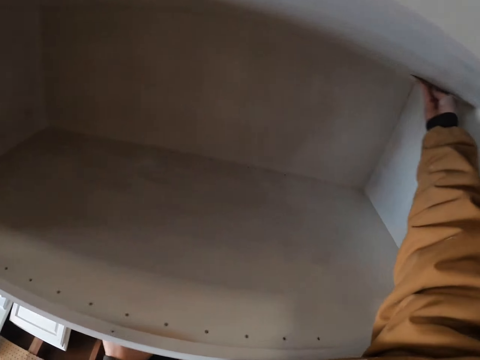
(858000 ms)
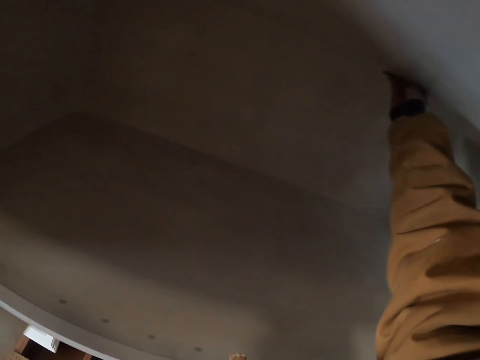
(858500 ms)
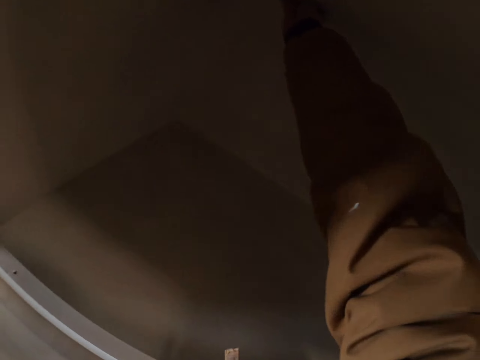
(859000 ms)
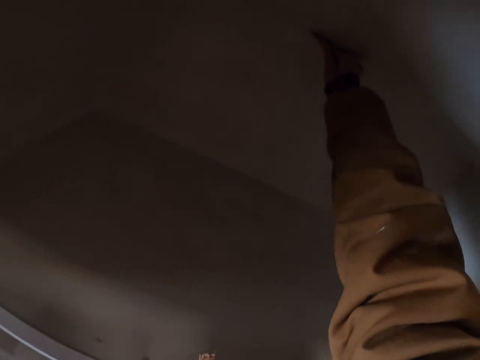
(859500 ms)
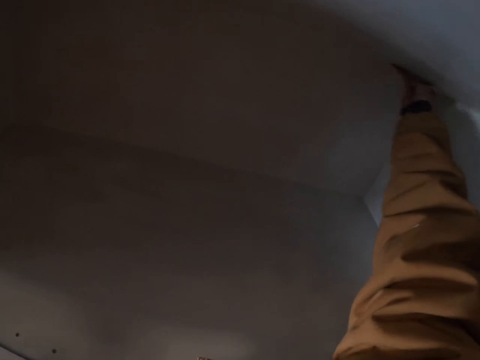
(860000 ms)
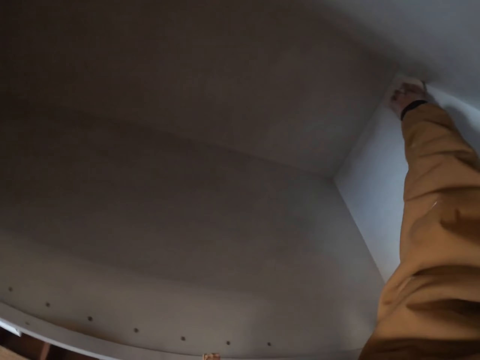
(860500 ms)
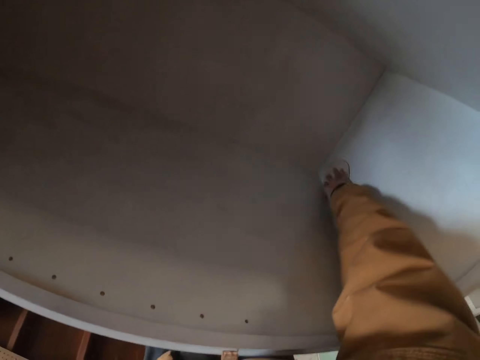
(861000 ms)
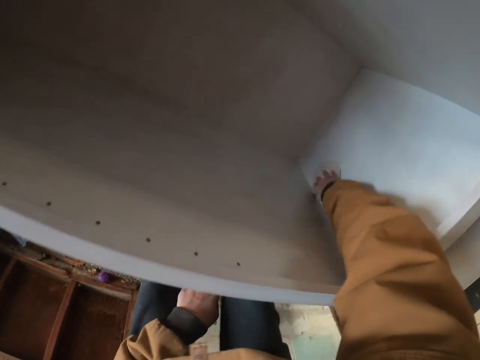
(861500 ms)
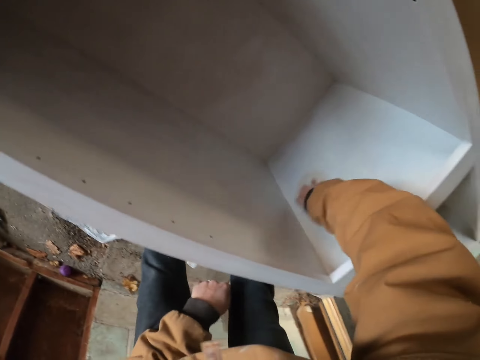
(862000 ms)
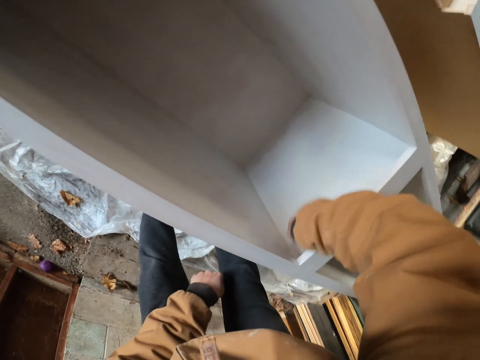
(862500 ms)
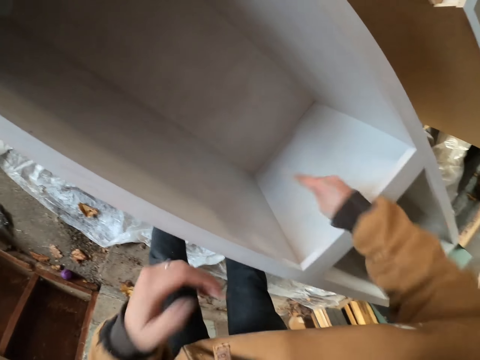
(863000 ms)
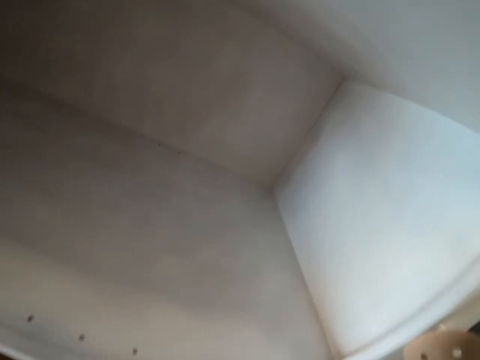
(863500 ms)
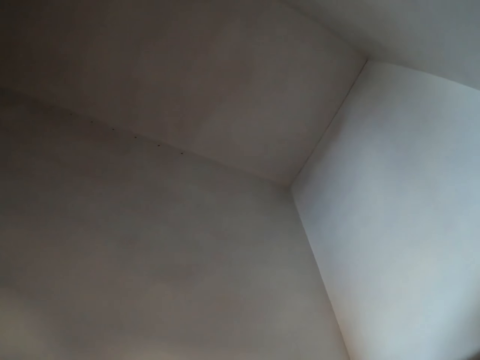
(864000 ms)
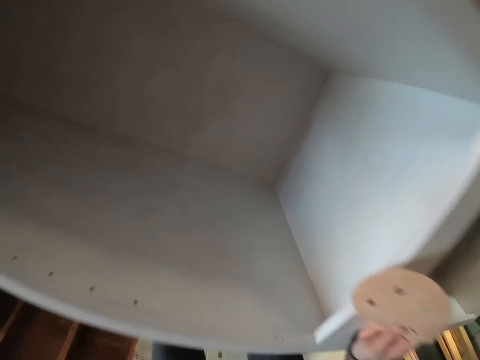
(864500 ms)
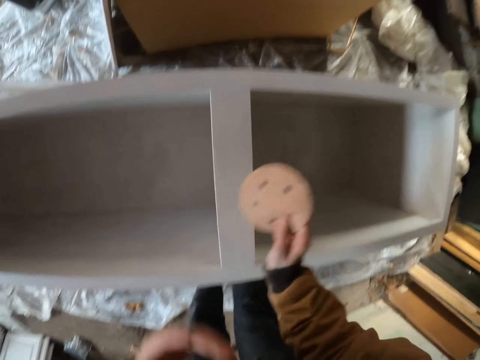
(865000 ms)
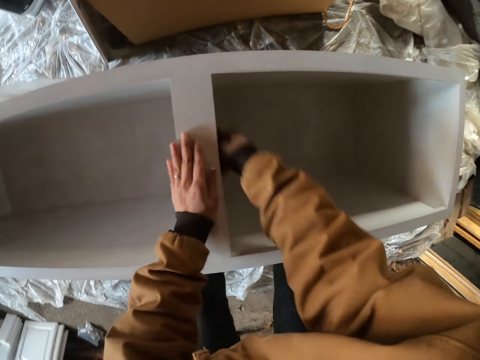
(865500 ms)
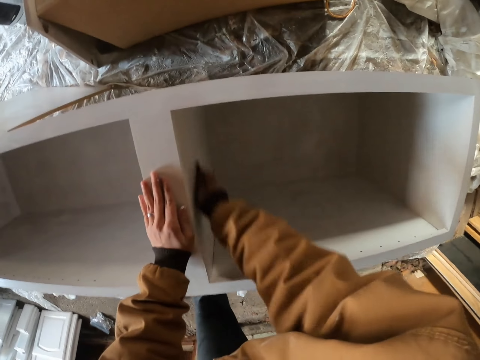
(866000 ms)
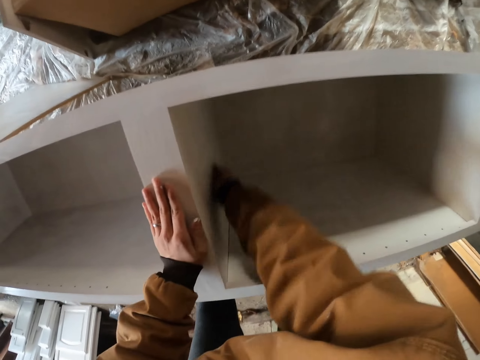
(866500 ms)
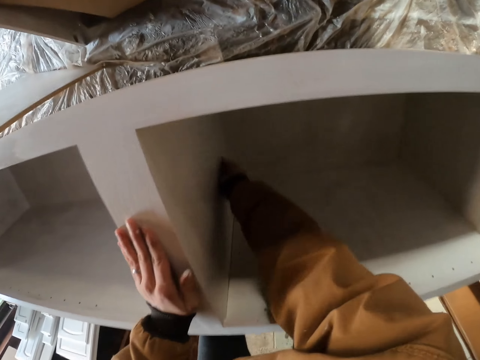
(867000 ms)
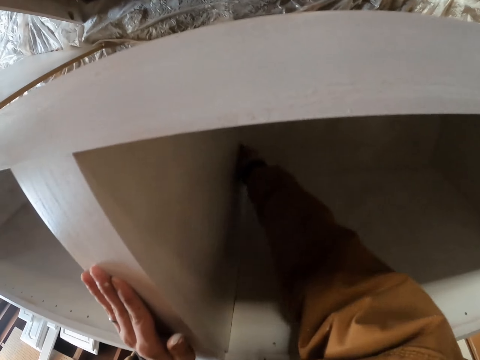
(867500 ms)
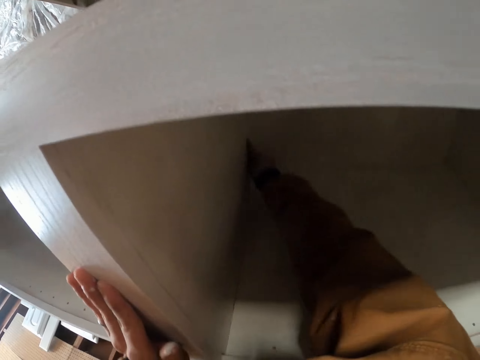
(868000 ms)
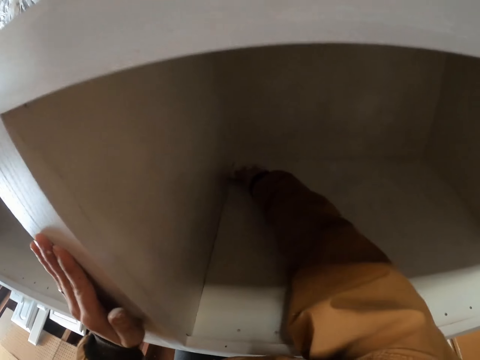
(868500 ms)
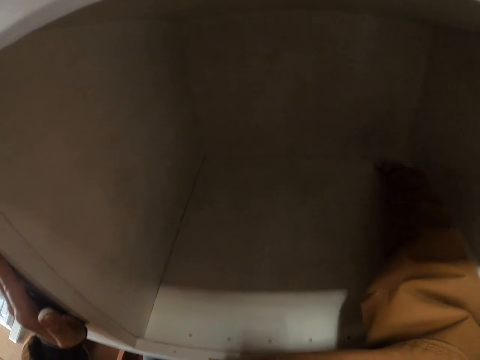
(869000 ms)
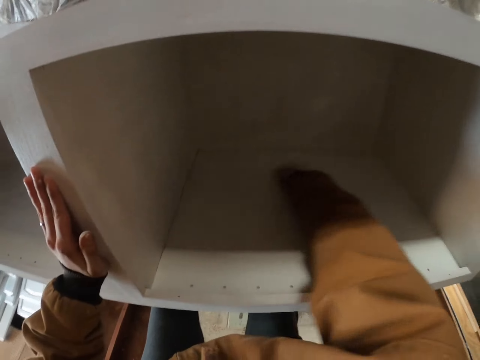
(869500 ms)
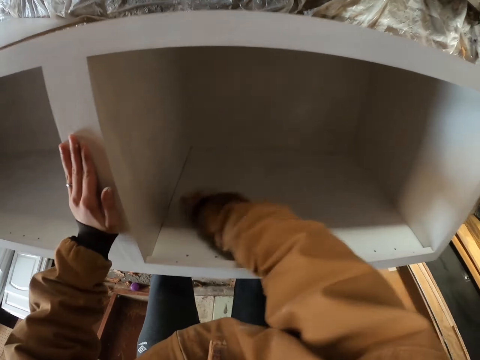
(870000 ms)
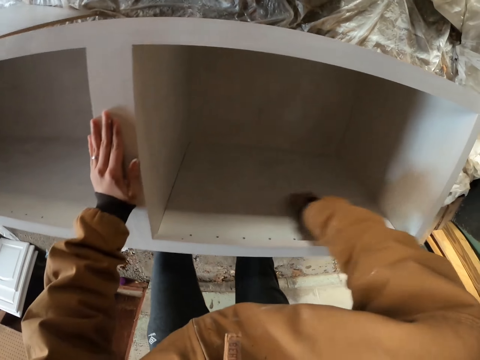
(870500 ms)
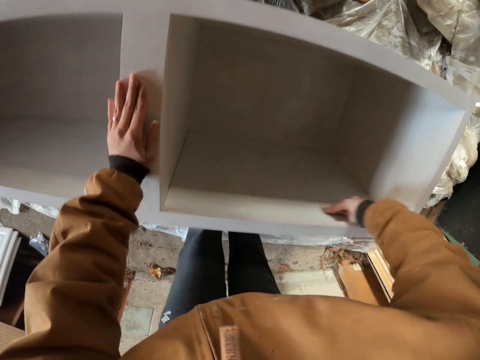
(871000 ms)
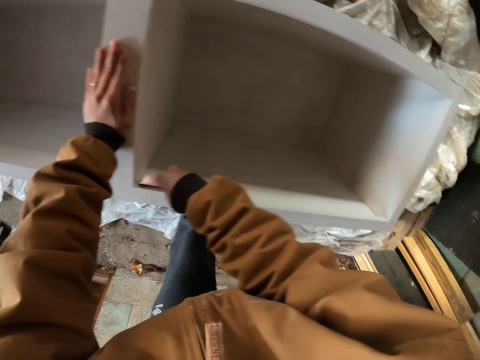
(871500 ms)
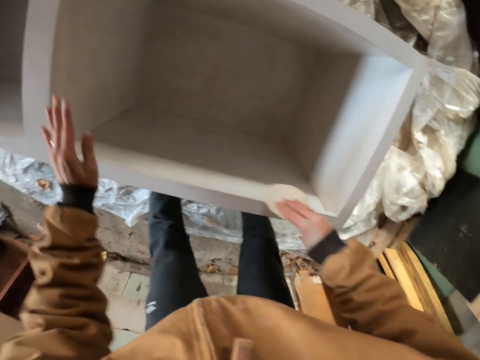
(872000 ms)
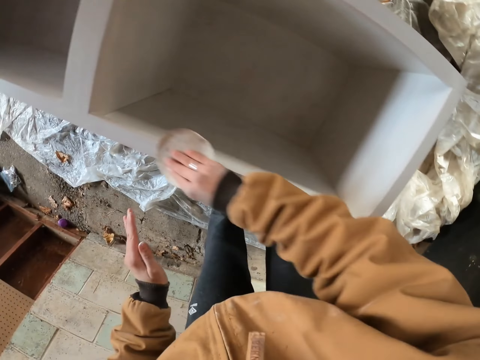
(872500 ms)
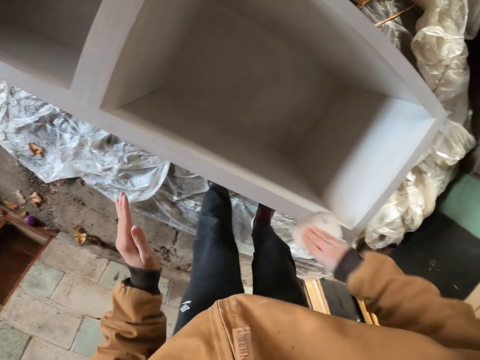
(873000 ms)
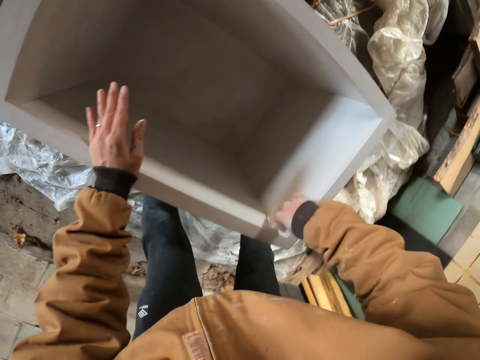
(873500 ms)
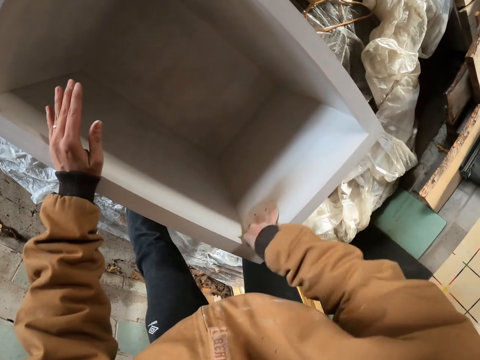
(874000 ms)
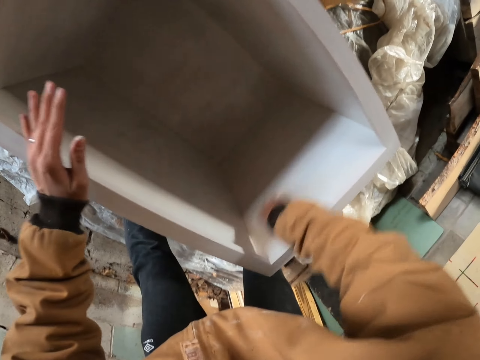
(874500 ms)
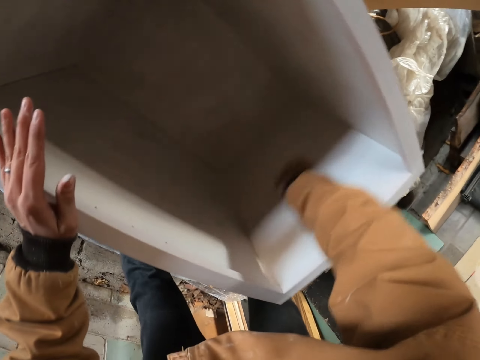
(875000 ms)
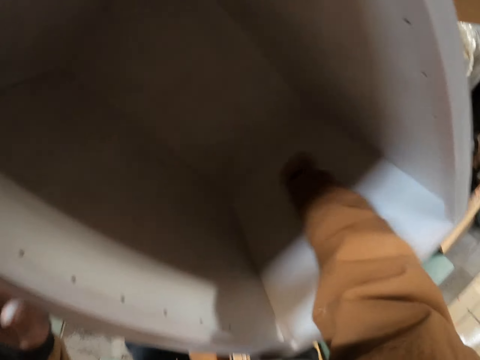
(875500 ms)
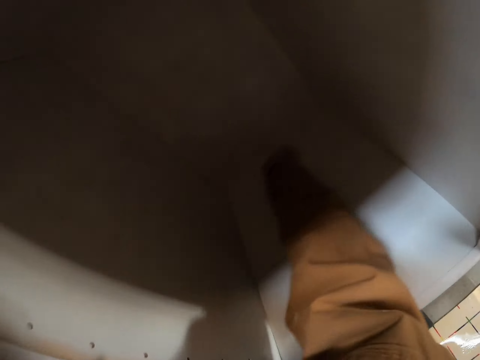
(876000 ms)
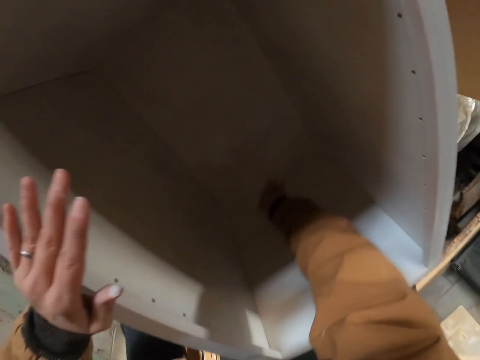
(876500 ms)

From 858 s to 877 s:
The camera wearer looks at the box inside. He looks inside the box. He wipes the box using a sponge in his right hand. He removes his left hand from the box.

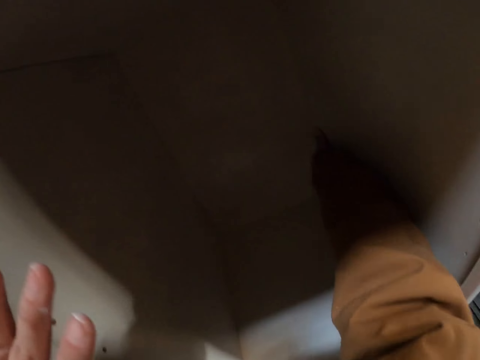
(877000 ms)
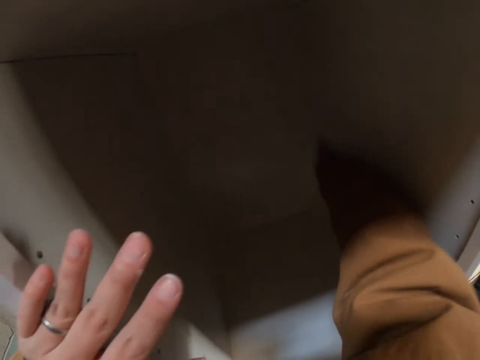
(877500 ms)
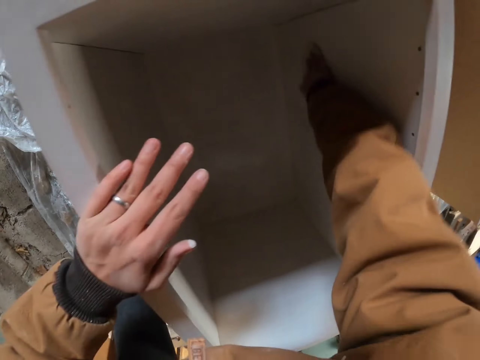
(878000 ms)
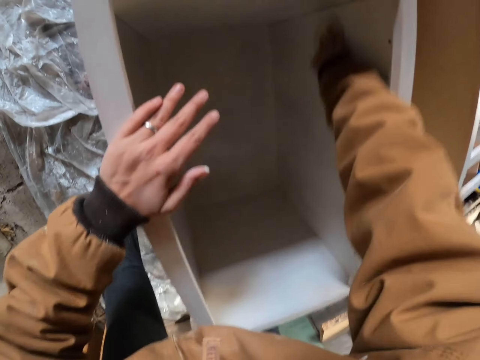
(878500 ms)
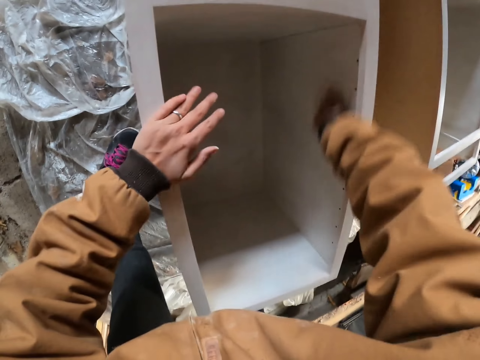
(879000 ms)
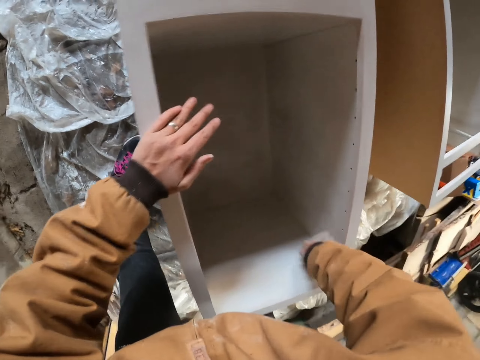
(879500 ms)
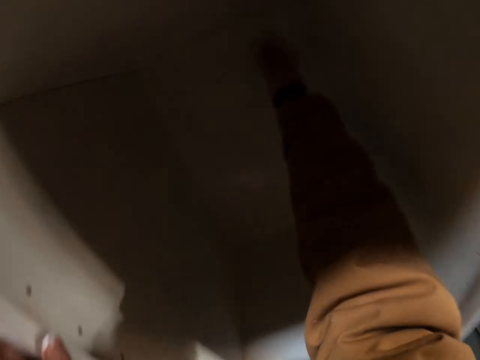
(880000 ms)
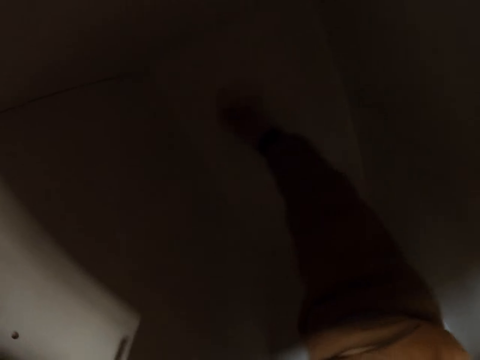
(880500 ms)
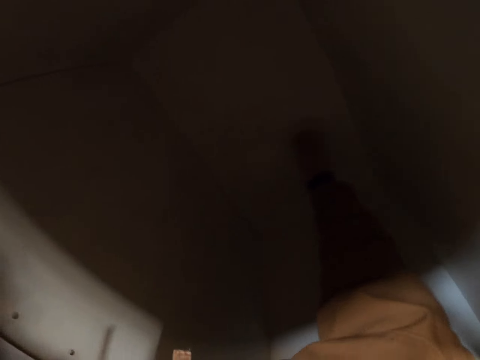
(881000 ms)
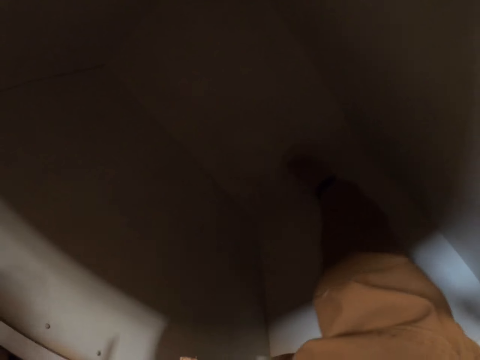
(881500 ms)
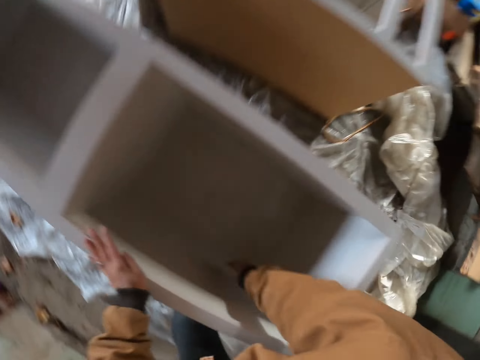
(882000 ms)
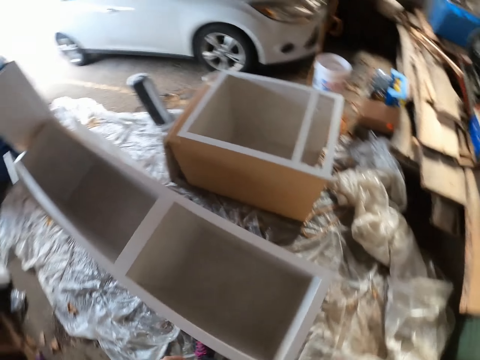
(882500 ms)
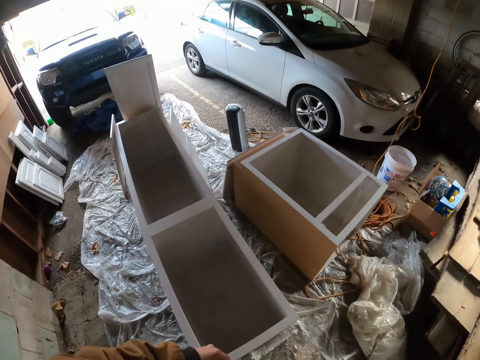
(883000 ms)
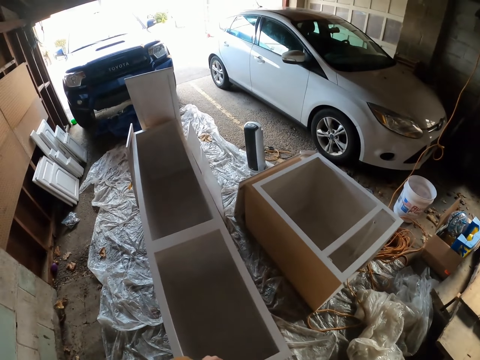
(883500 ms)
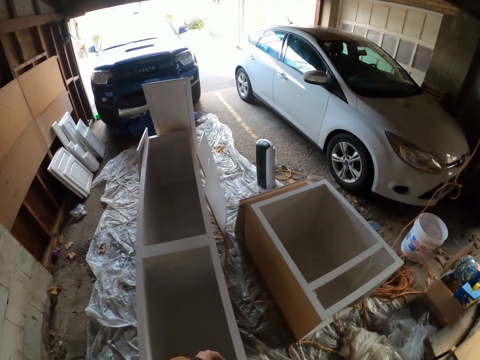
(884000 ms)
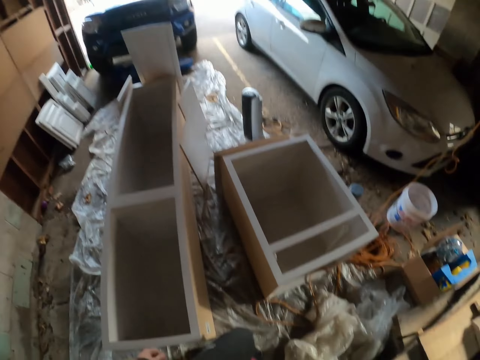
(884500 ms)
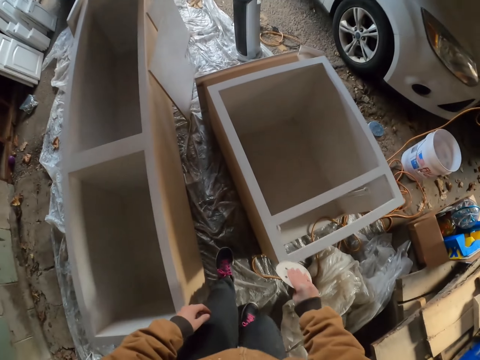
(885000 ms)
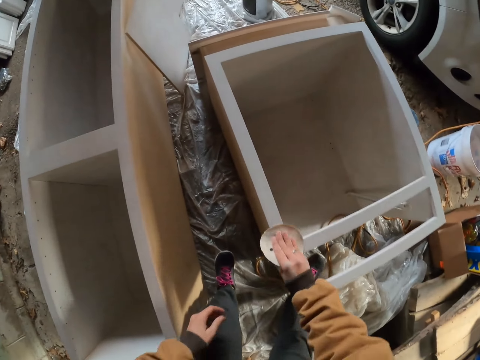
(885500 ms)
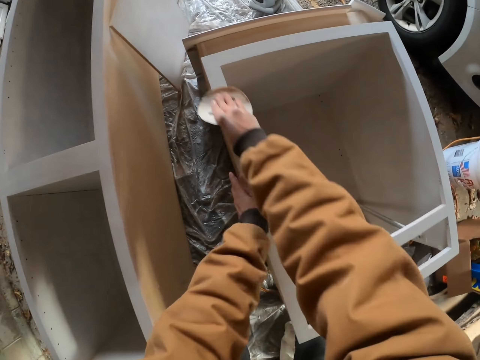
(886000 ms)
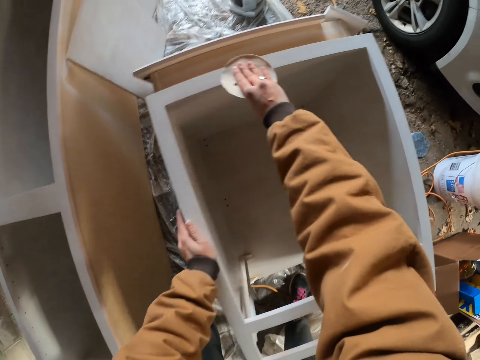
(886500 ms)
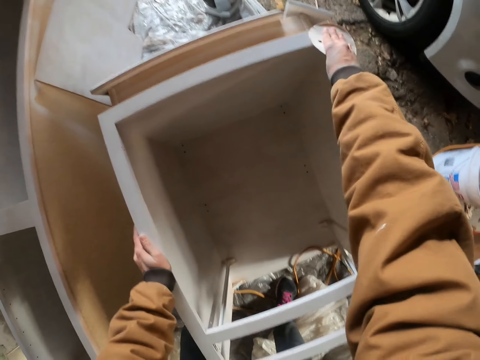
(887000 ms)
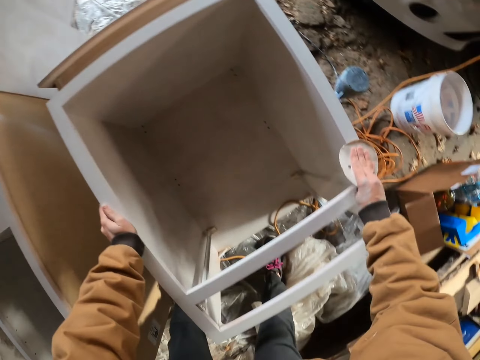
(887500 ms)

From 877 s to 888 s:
The camera wearer wipes the box using a sponge in his right hand. He removes his left hand from the box. He smoothens the furniture.
